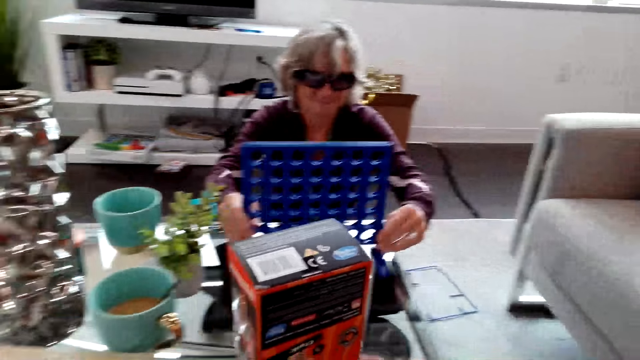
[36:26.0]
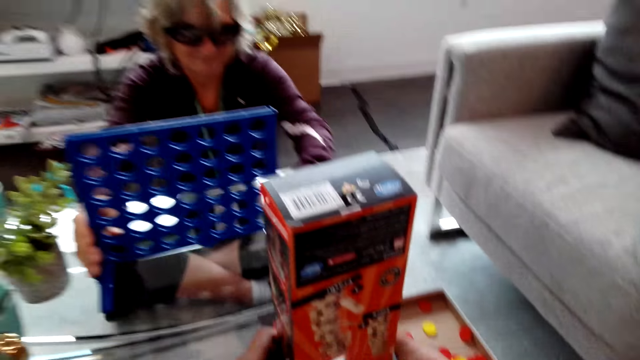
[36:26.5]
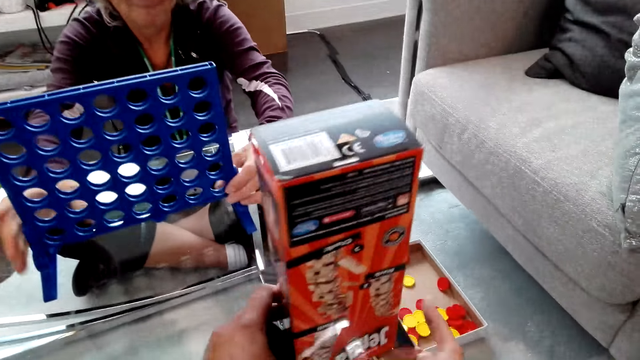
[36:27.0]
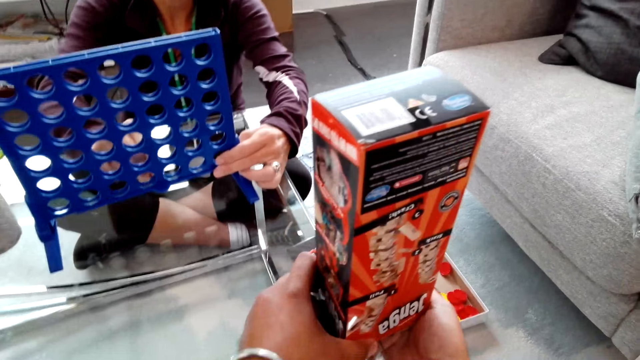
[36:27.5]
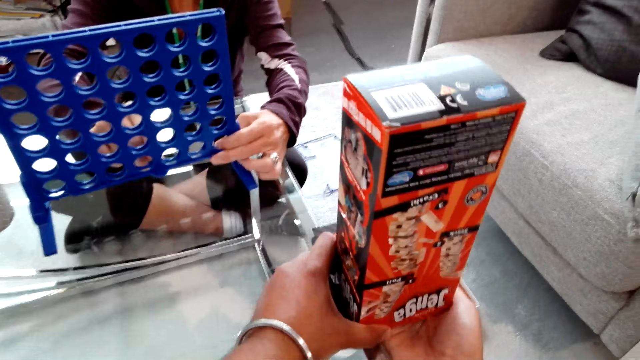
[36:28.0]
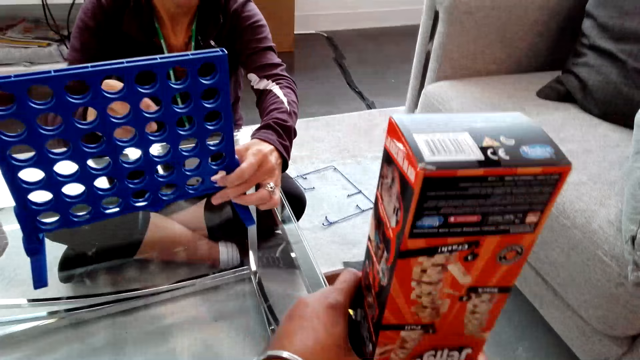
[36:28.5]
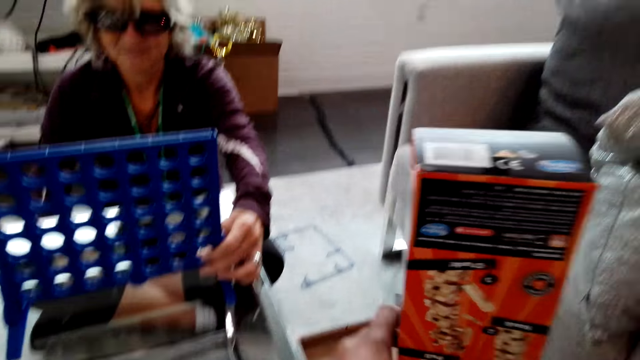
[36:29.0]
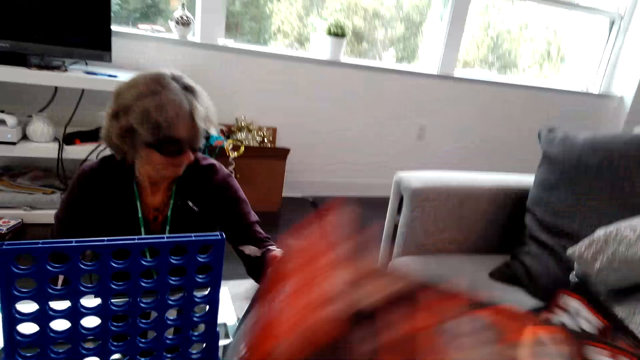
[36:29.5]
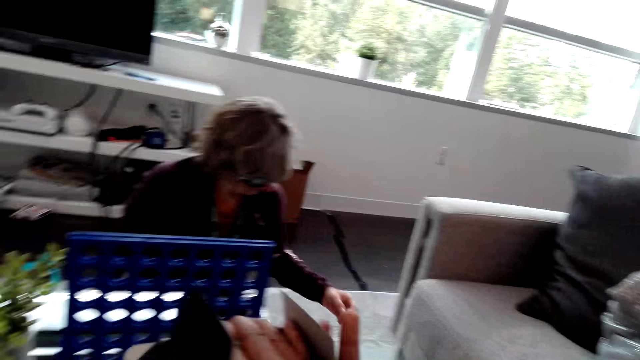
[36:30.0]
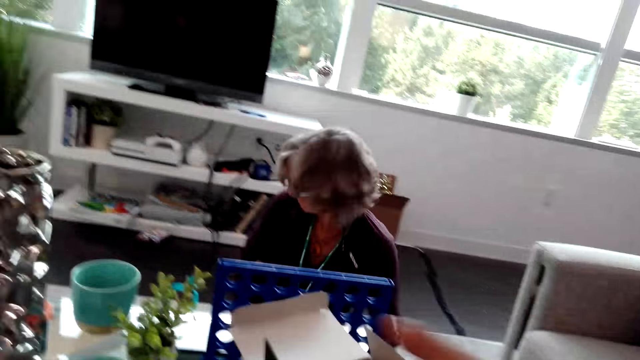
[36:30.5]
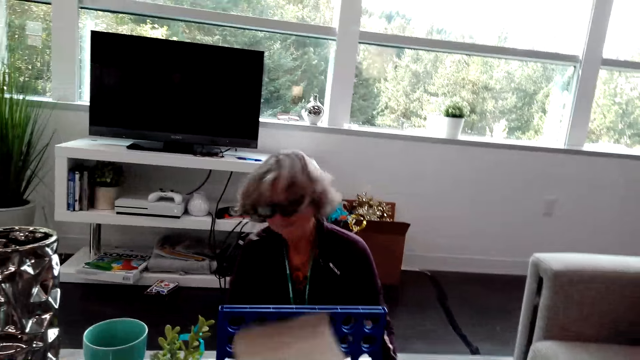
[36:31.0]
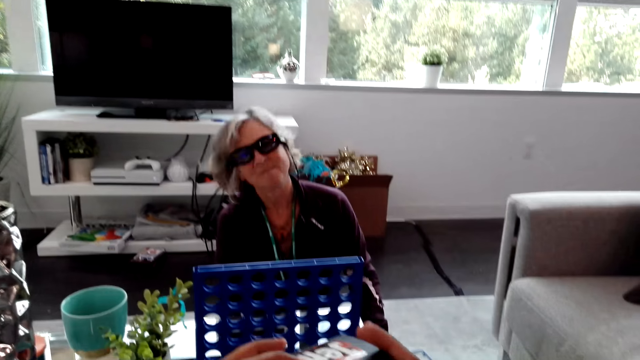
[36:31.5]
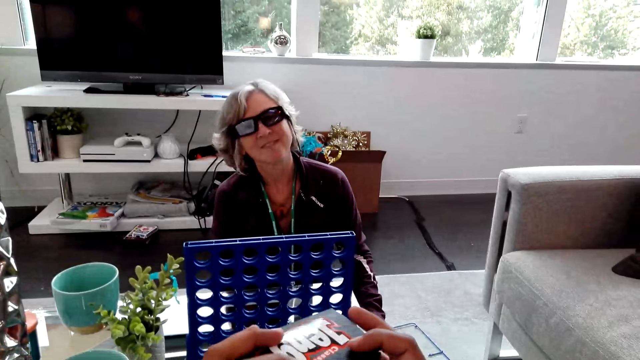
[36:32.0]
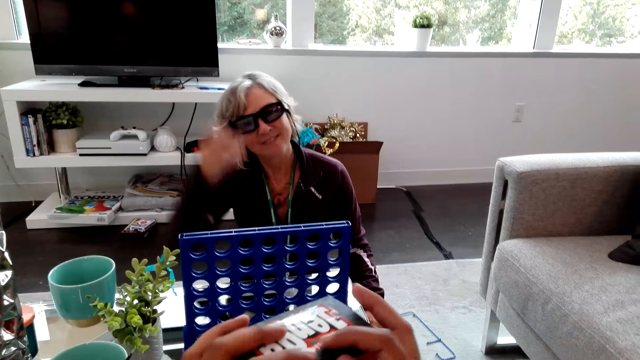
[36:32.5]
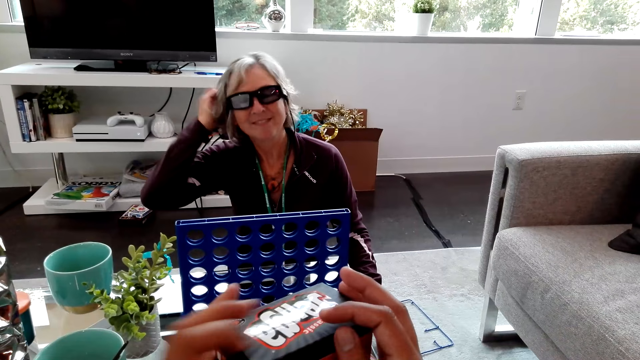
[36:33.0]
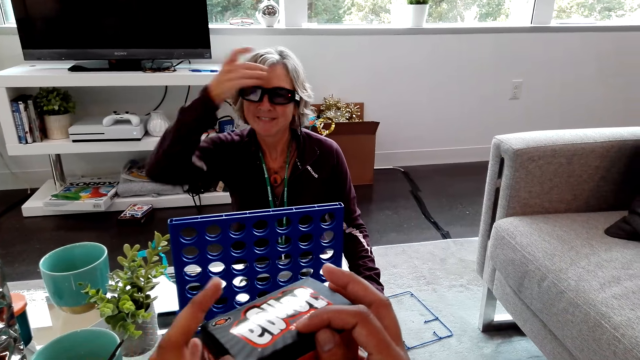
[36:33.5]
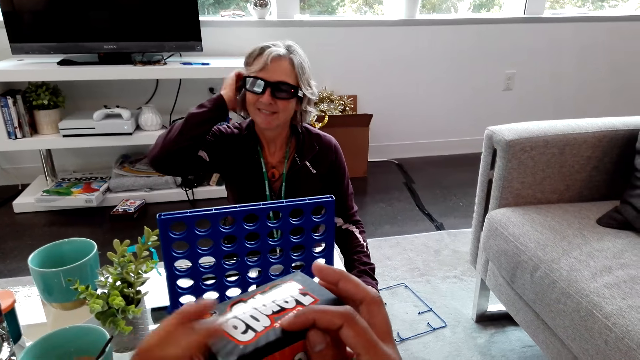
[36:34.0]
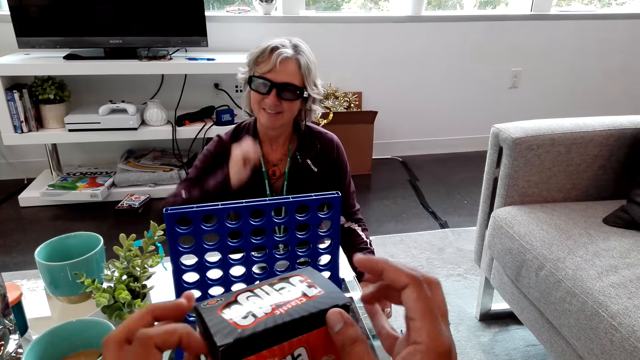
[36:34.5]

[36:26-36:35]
A lady slides the rack on the table. The camera wearer moves the Jenga game on the table. They pick up the box from the table. The lady lets go of the rack on the table. The camera wearer flips the box upright. They cover the box. The lady touches her hair.

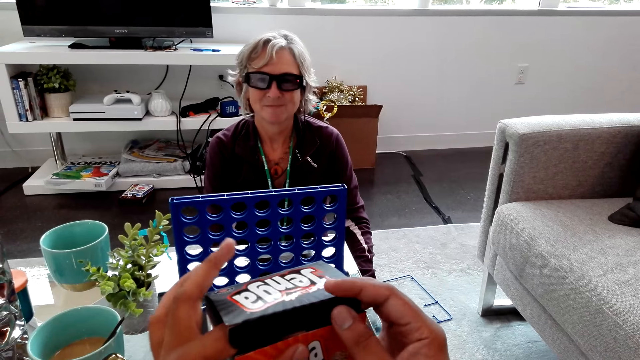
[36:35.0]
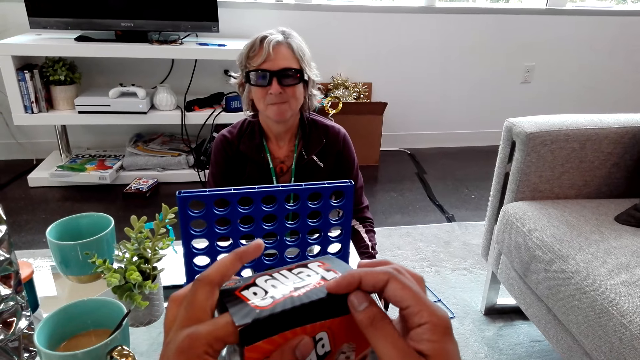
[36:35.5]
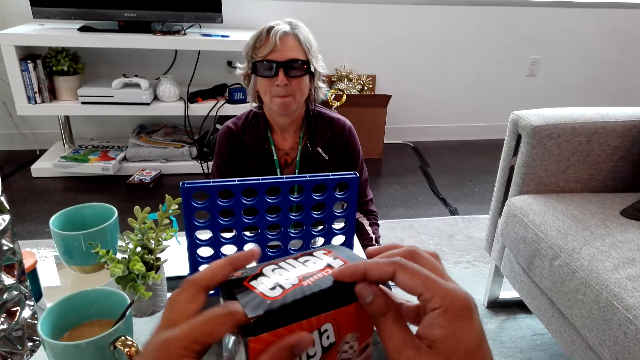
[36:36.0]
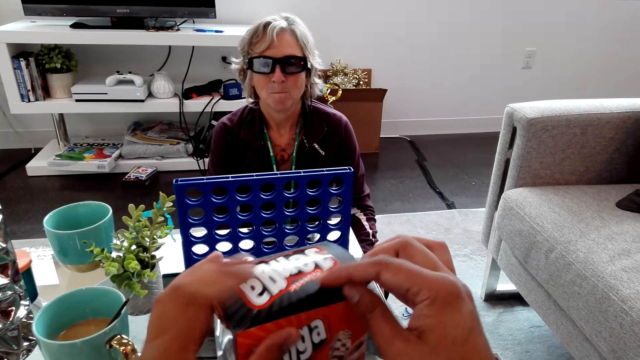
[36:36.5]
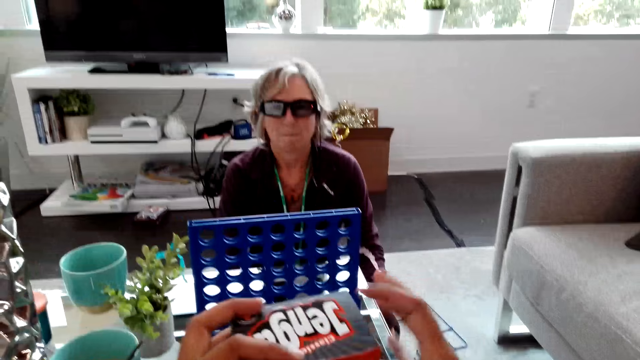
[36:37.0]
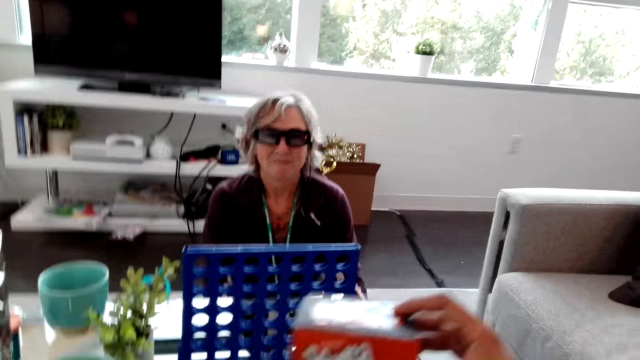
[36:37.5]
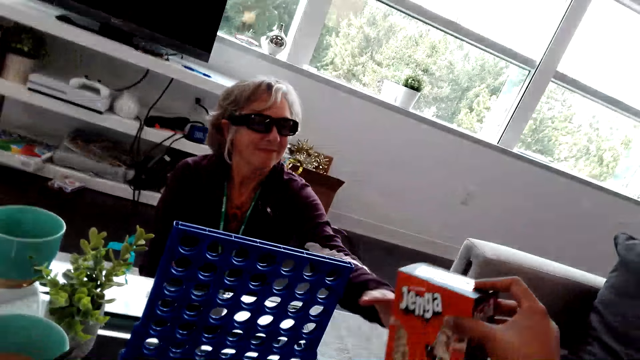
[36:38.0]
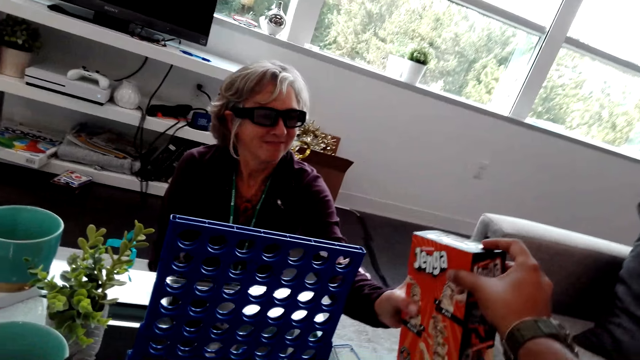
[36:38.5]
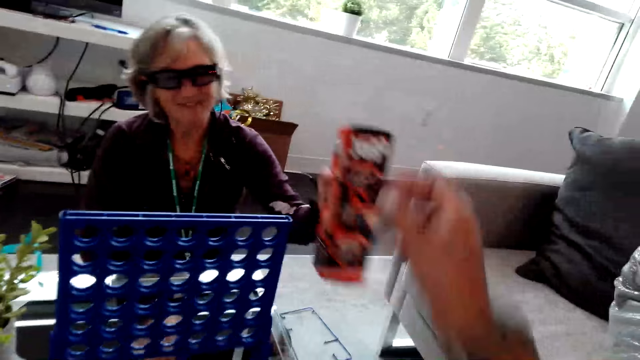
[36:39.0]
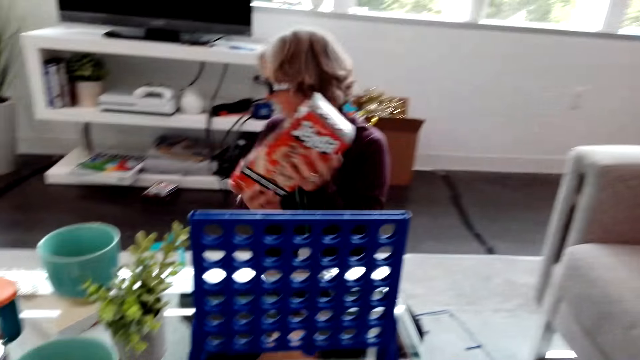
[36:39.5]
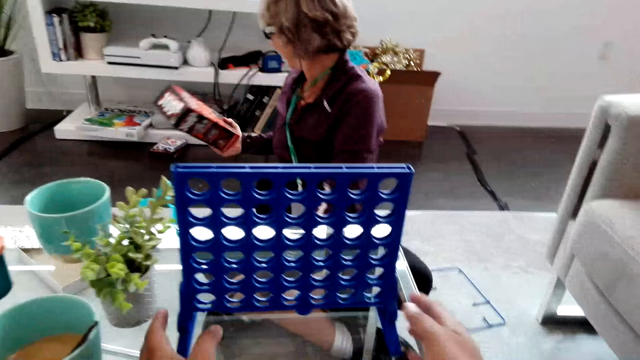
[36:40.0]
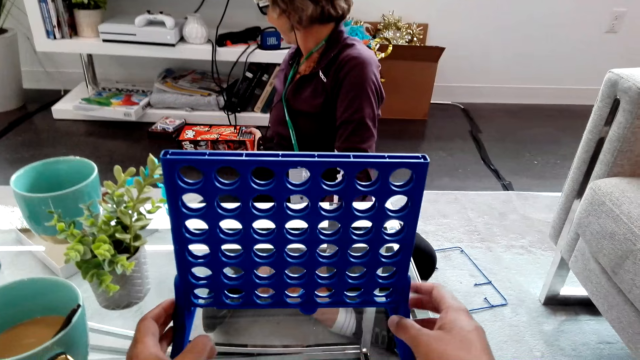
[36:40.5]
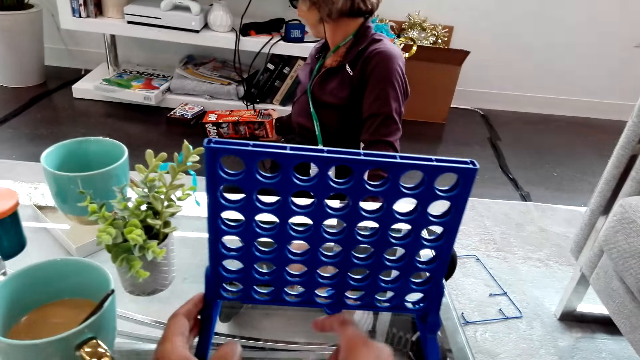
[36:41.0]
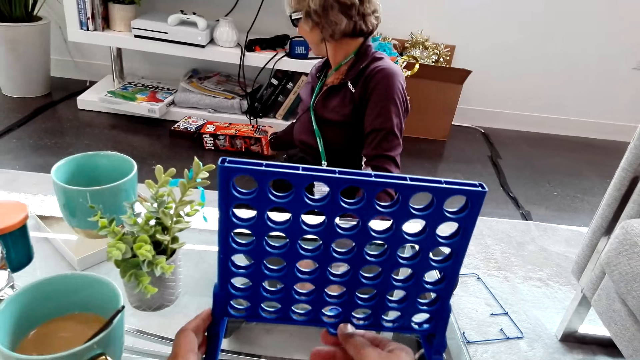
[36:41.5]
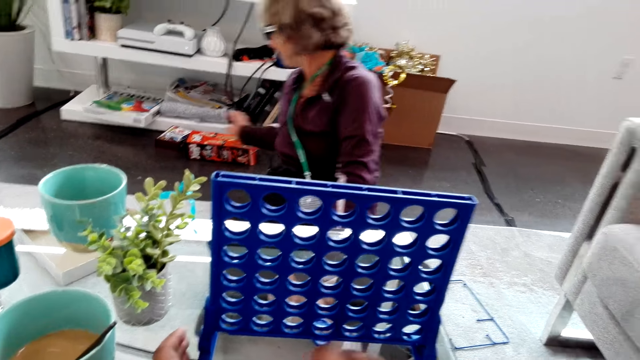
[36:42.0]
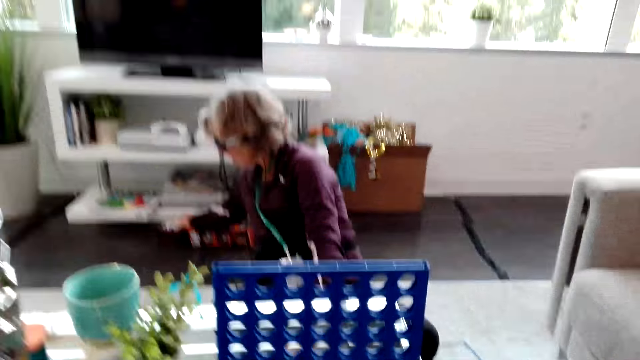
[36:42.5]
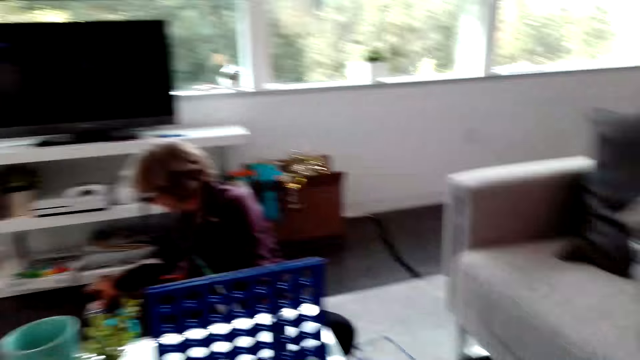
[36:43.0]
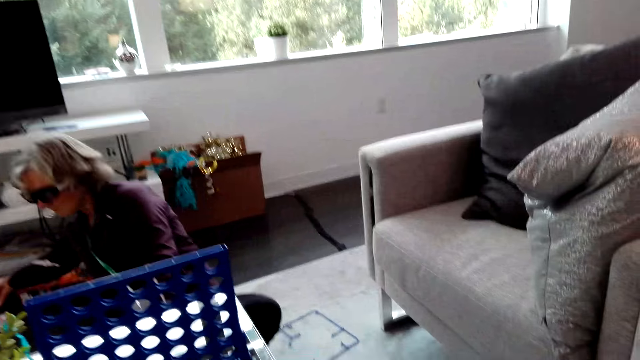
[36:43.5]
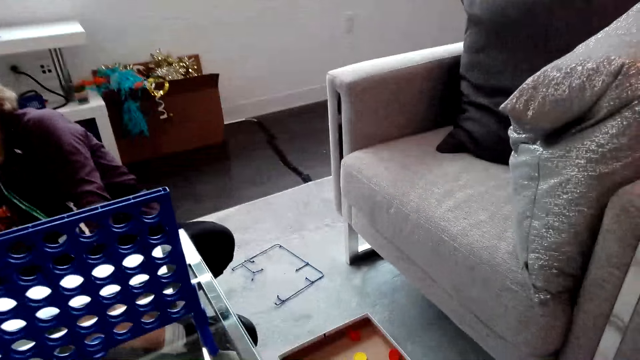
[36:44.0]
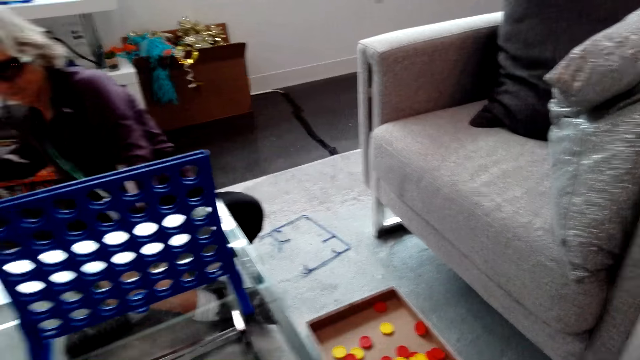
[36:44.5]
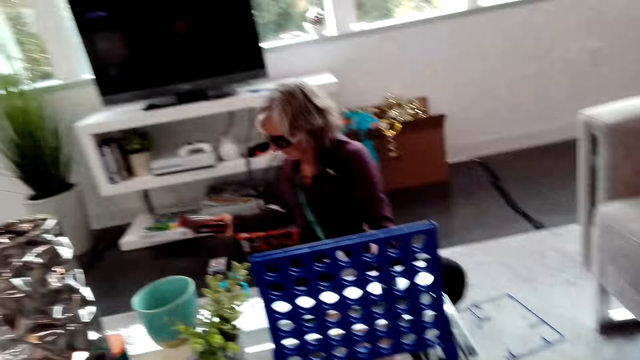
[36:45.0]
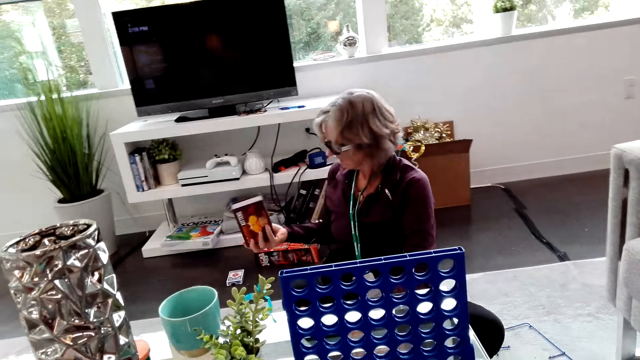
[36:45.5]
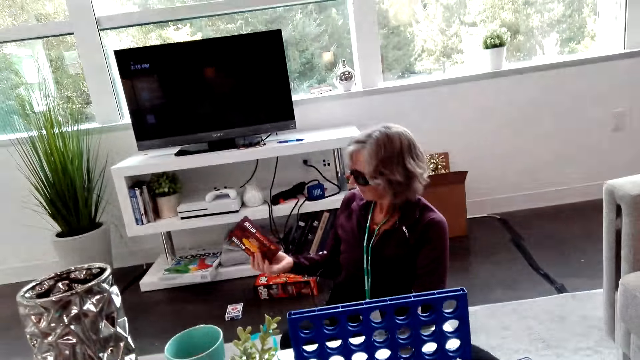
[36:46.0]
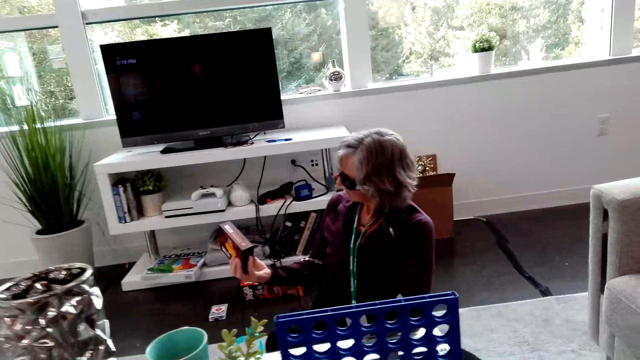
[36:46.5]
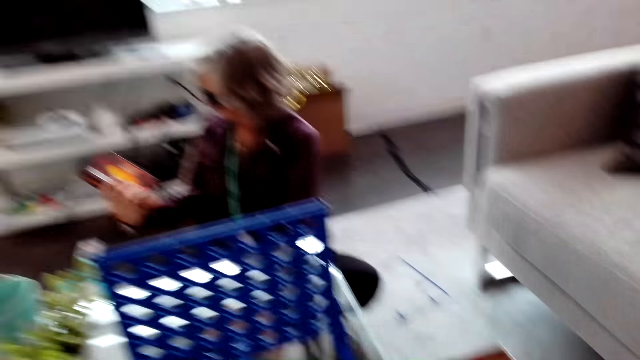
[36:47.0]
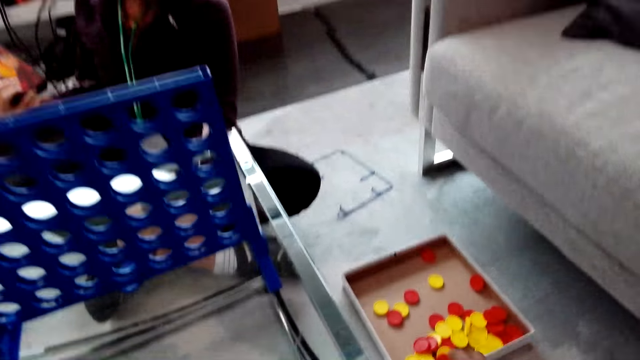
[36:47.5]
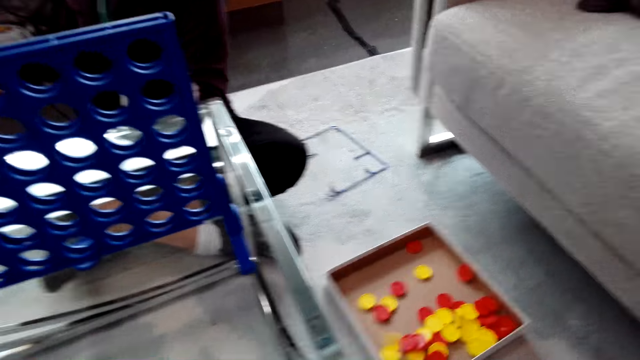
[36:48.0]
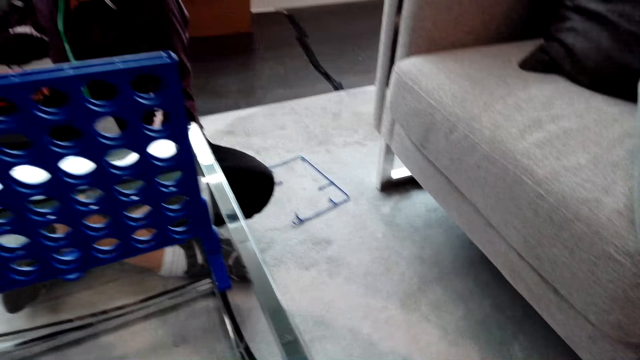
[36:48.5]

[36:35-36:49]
A lady lets go of her hair. The camera wearer closes the Jenga box. They hand the box to the lady. The lady takes the box from the camera wearer and hands the box to the right hand. The camera wearer pulls the rack on the table. The lady puts the box on the floor, lets go of the box, picks up a box from the floor, and looks at the box.
